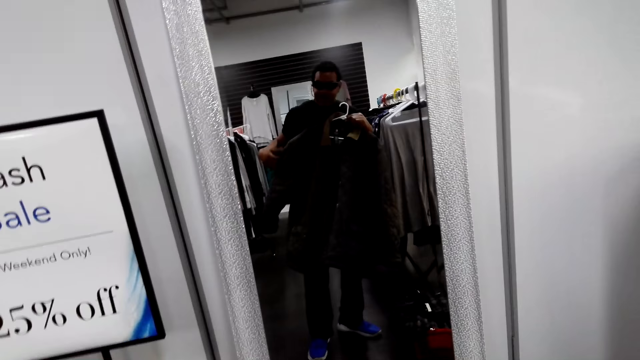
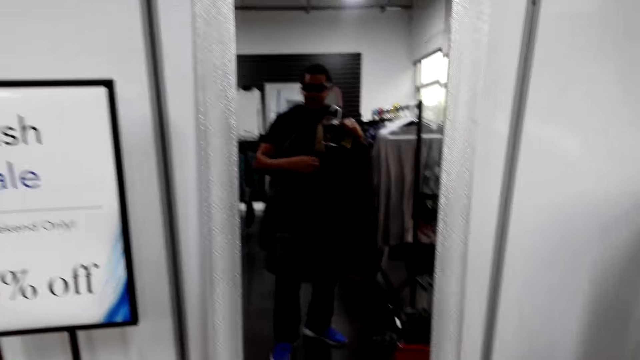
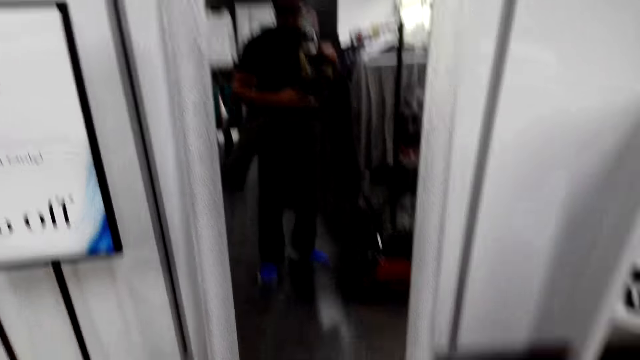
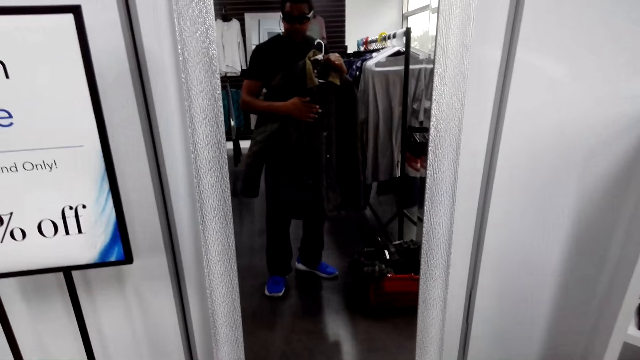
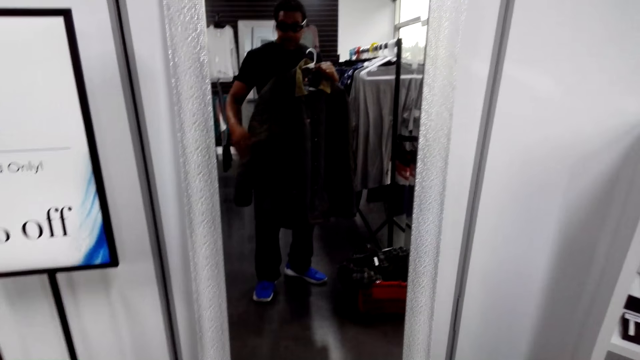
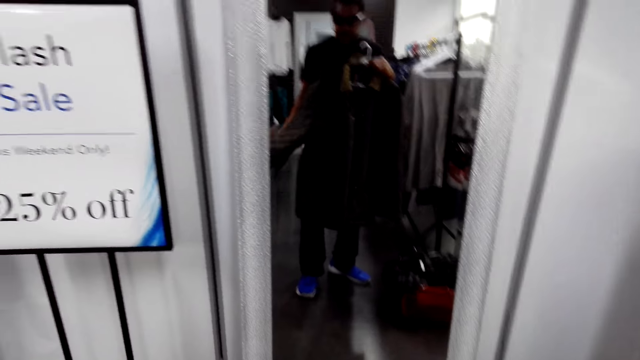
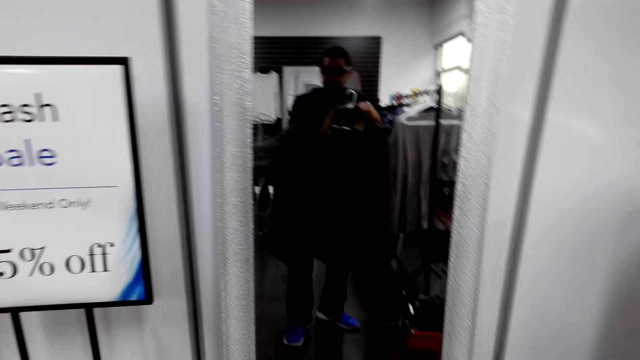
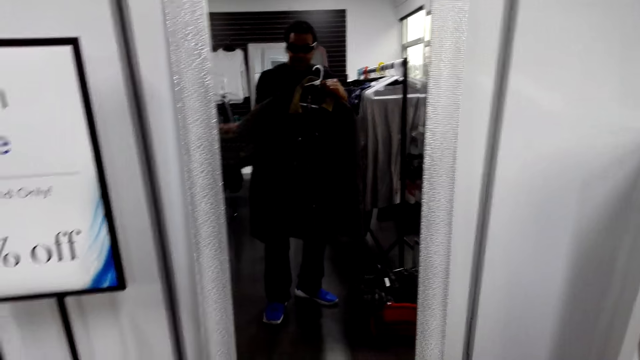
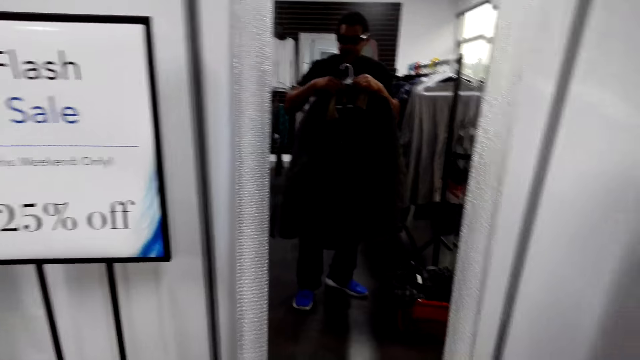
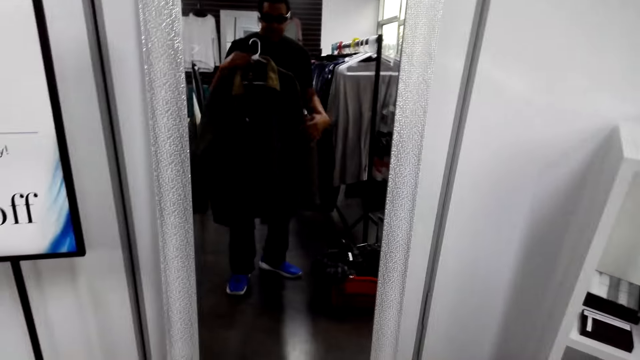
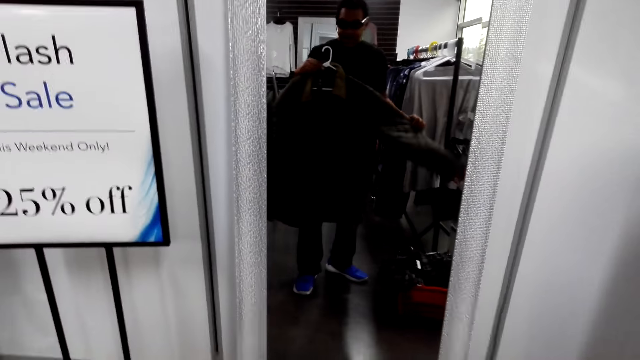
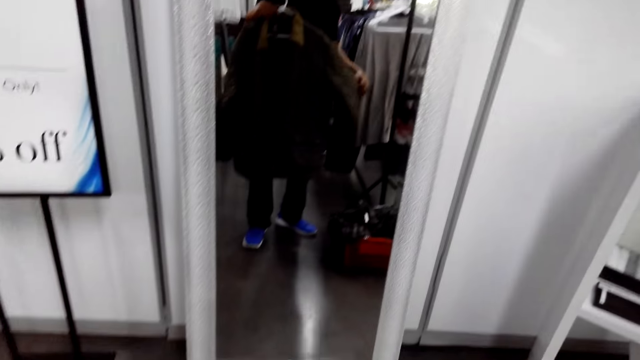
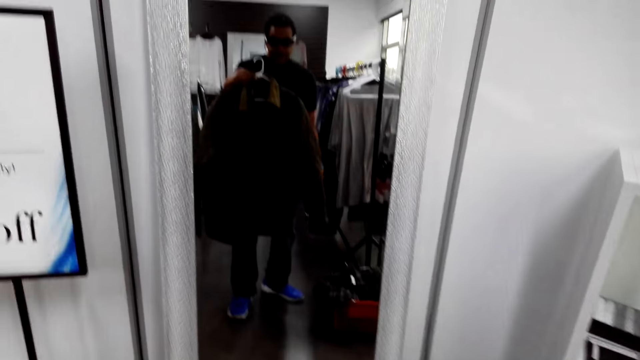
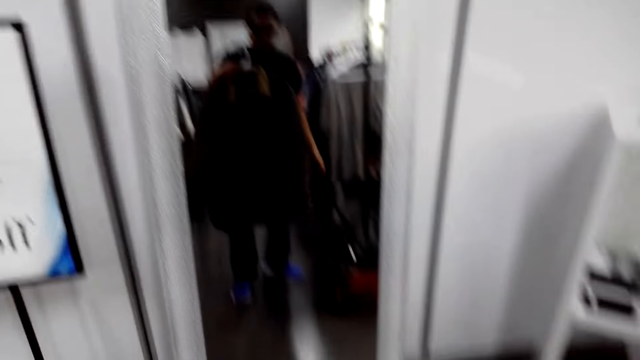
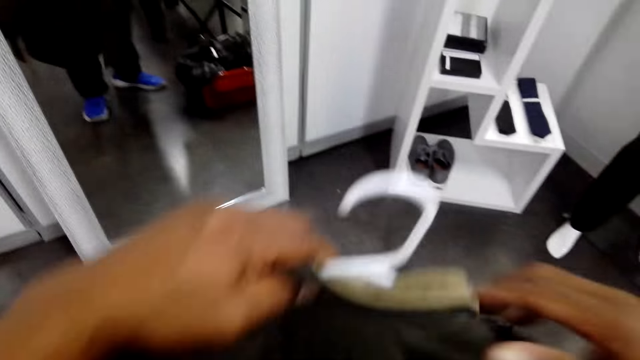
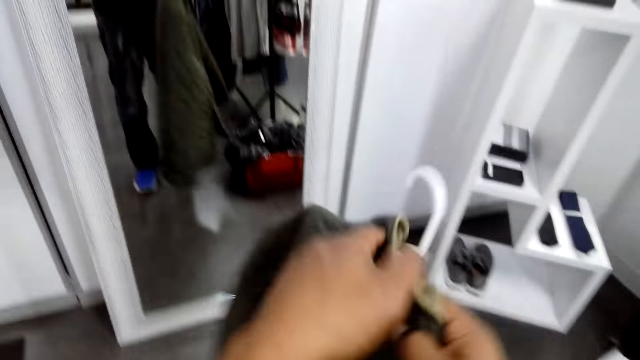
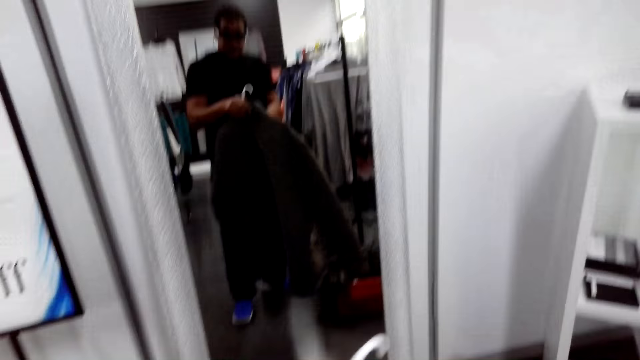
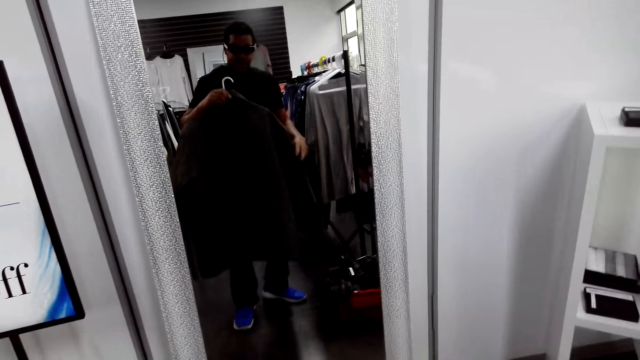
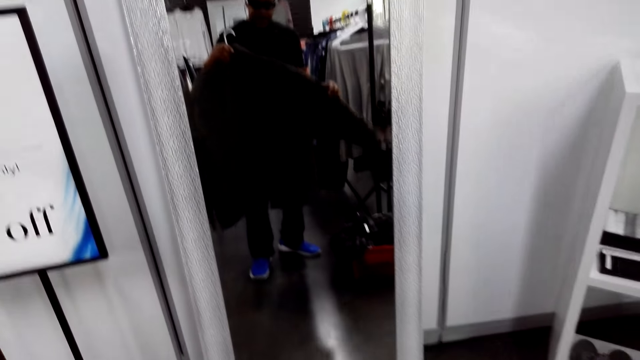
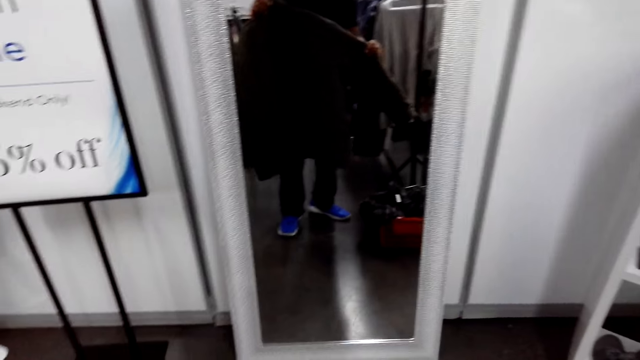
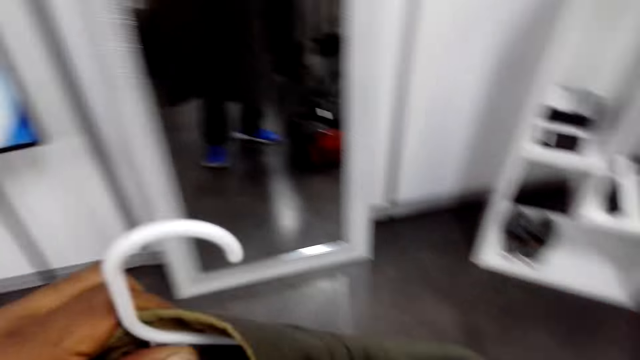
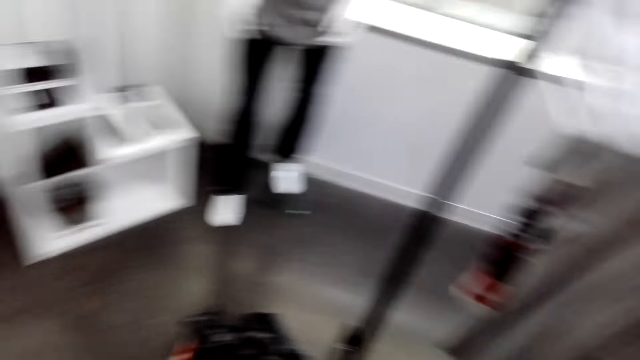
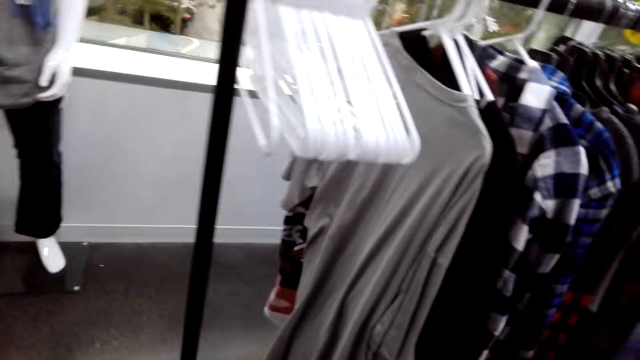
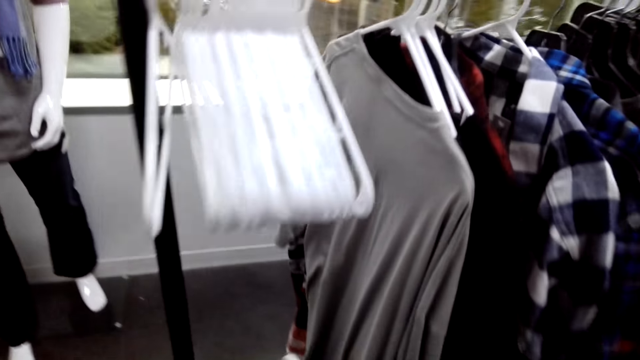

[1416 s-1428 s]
The camera wearer looks in the mirror. They hold the coat. They turn the coat.

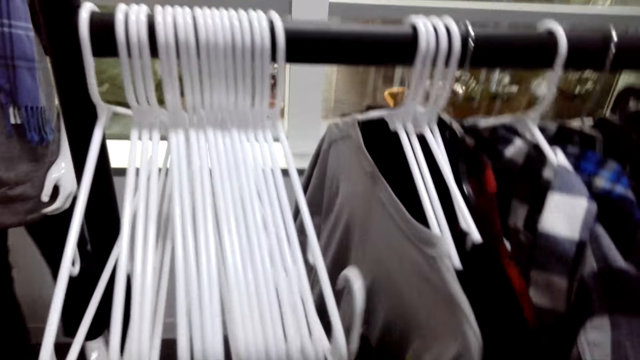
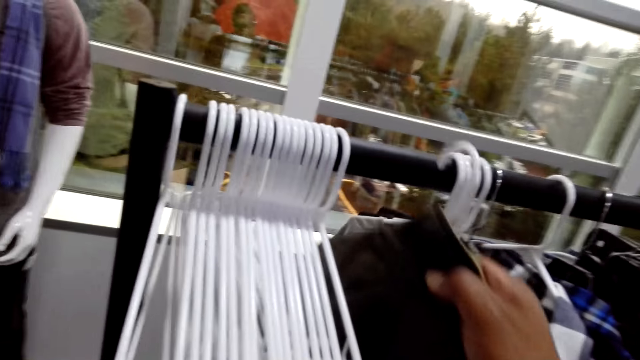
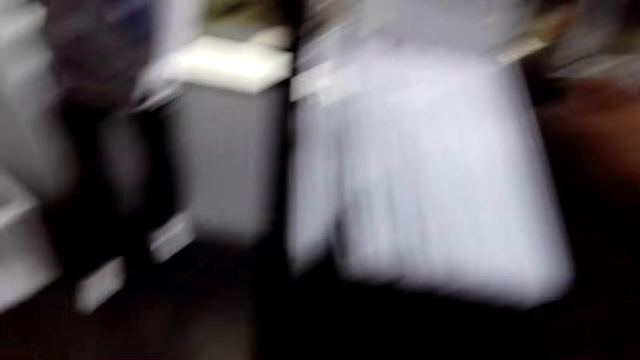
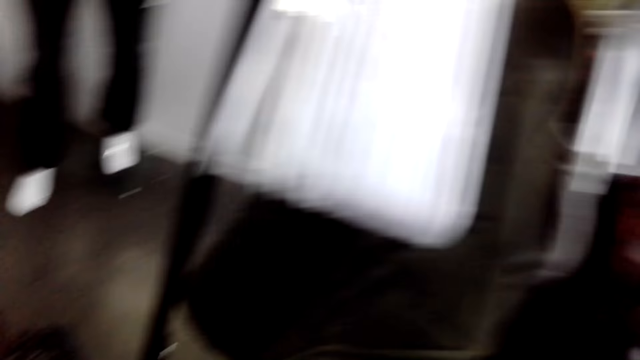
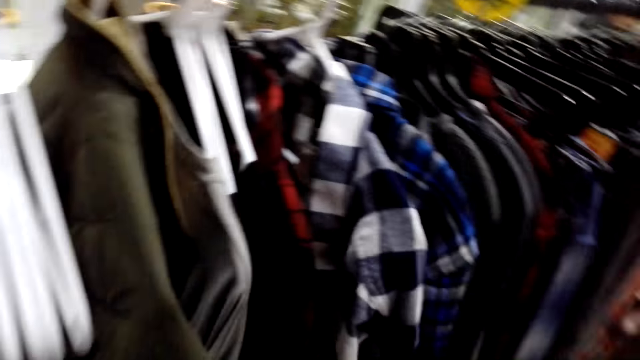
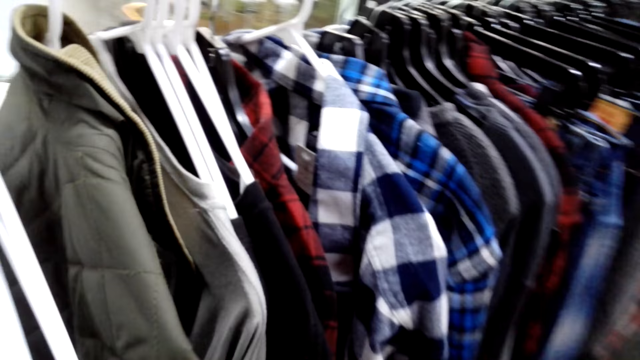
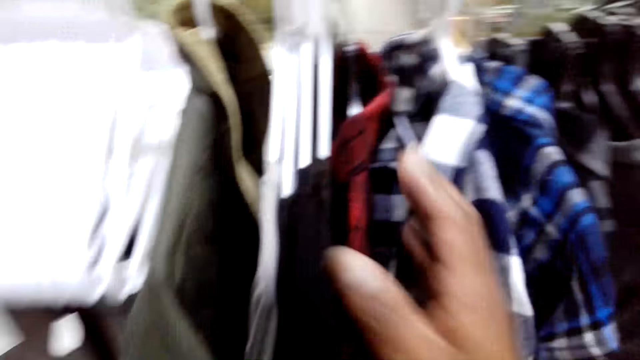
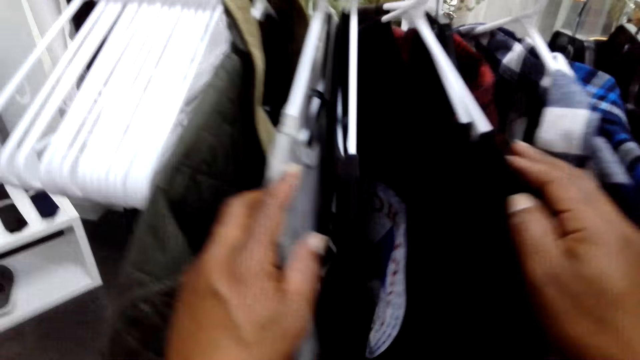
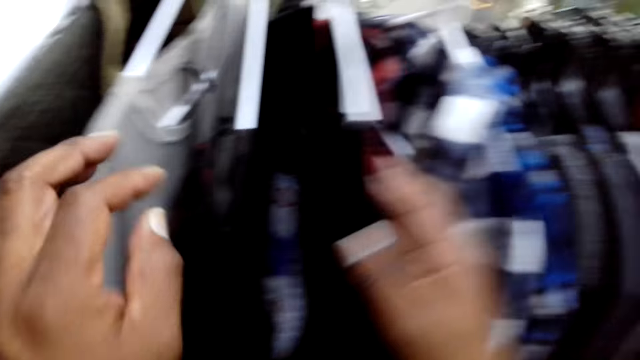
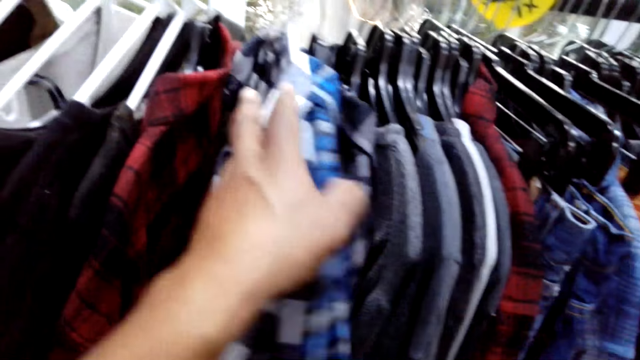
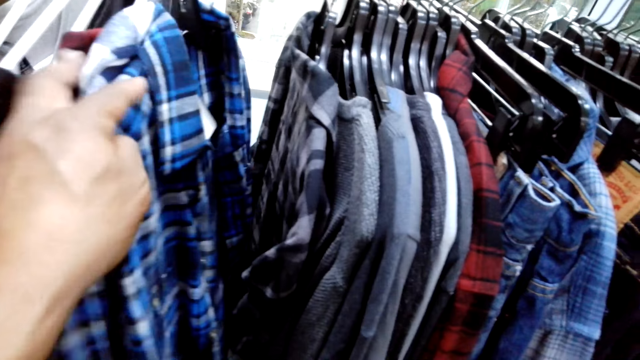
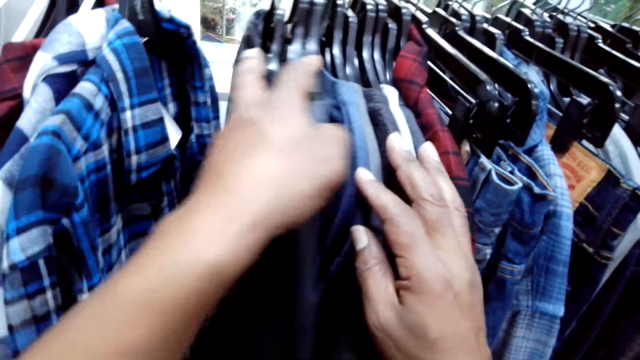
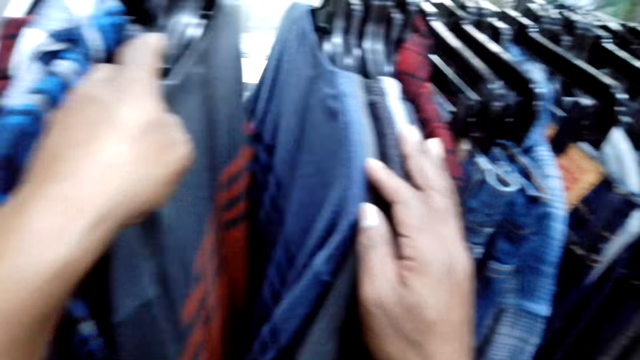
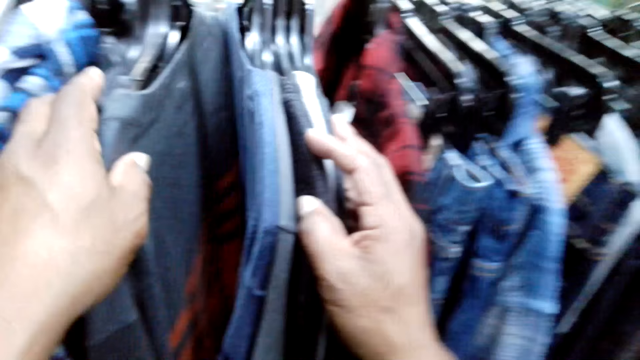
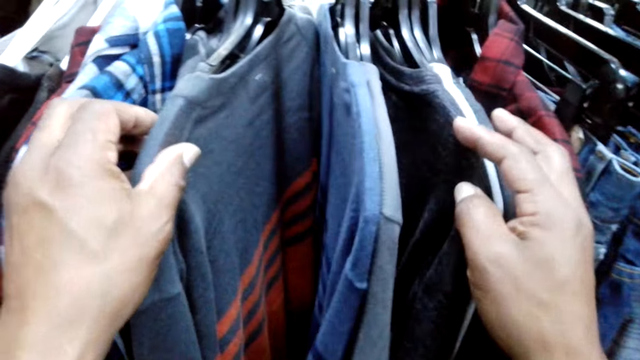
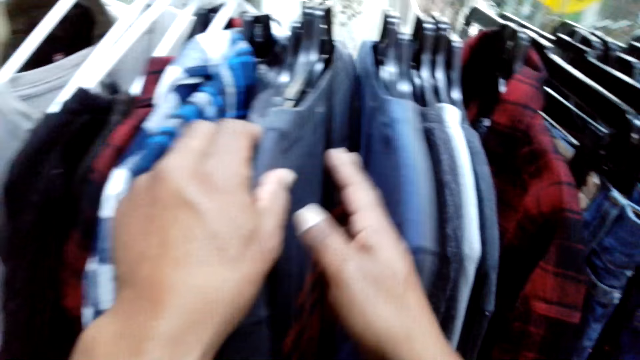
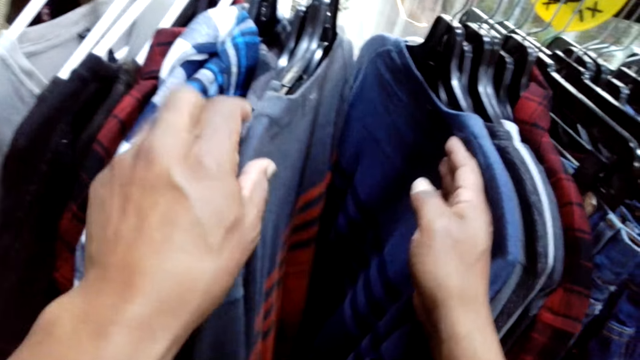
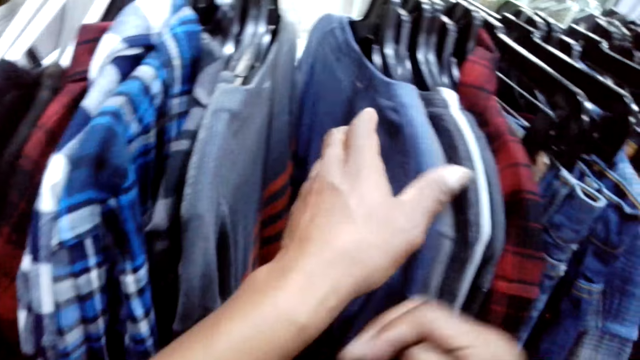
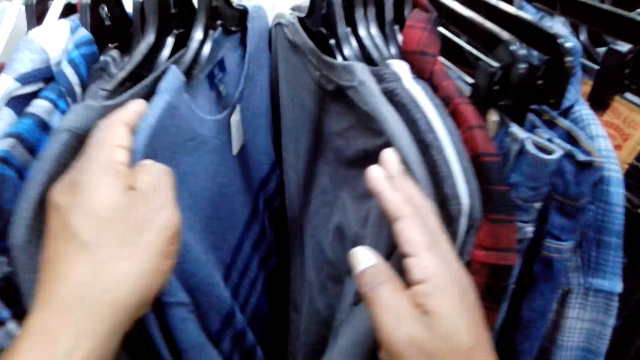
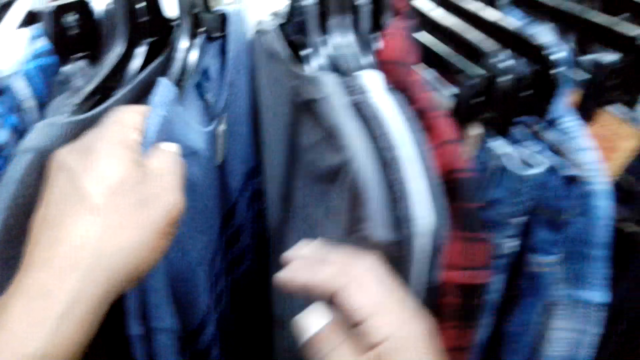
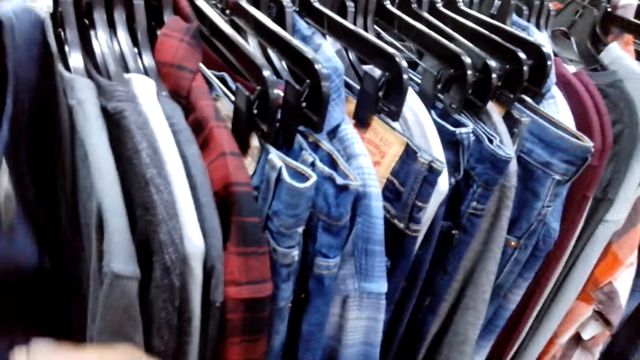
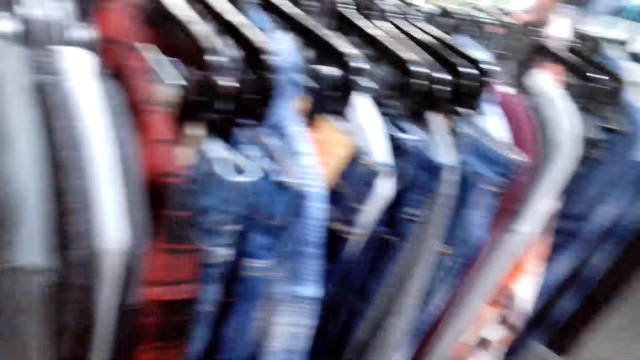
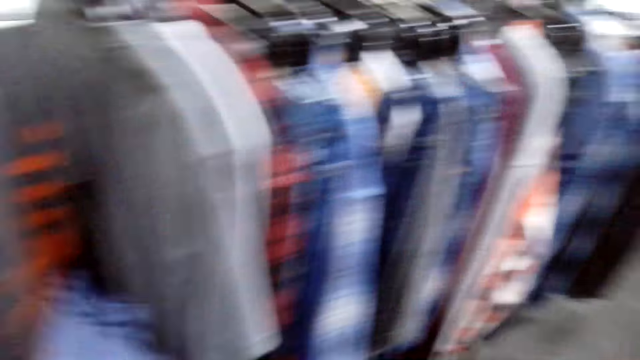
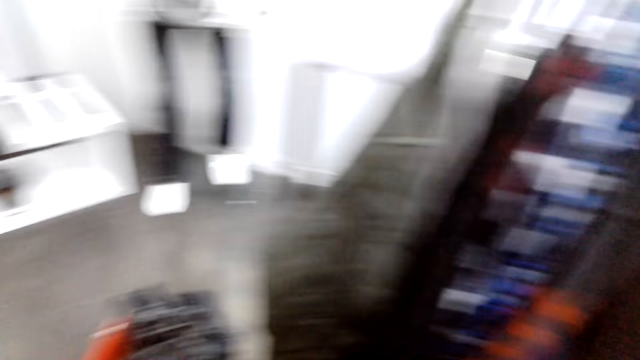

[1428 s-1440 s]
The camera wearer hangs a coat on the rod. They move the shirts. They touch clothes. They take a t-shirt.
